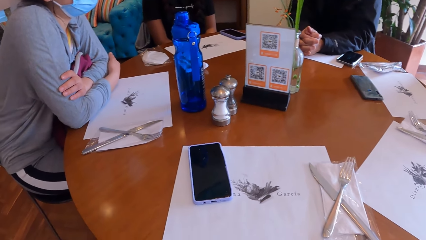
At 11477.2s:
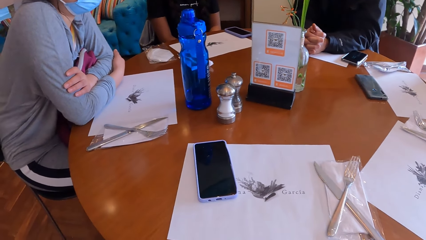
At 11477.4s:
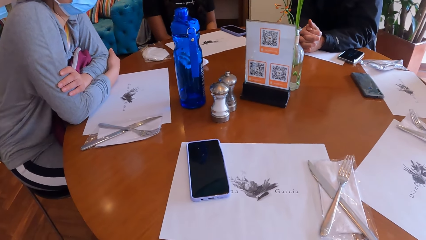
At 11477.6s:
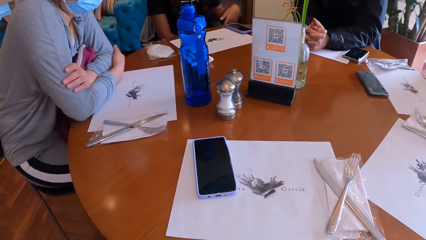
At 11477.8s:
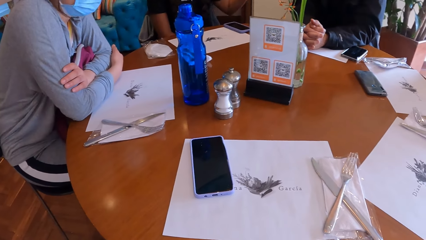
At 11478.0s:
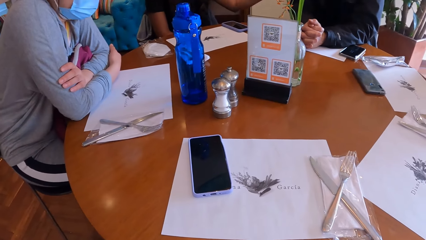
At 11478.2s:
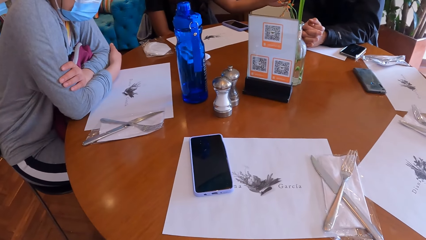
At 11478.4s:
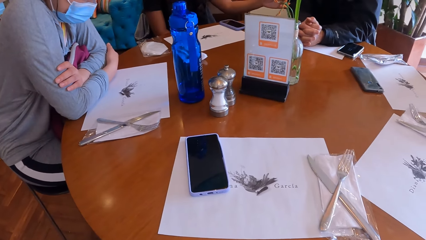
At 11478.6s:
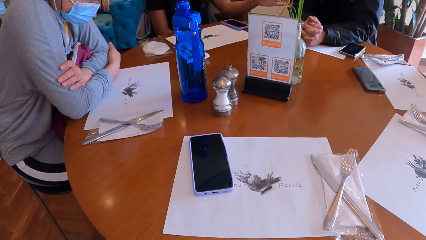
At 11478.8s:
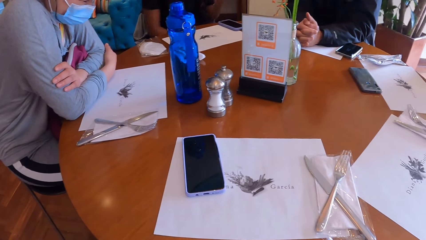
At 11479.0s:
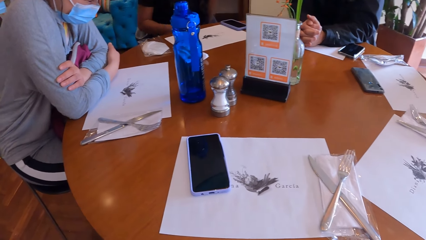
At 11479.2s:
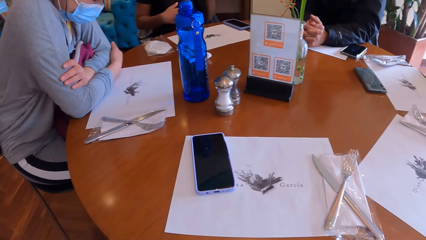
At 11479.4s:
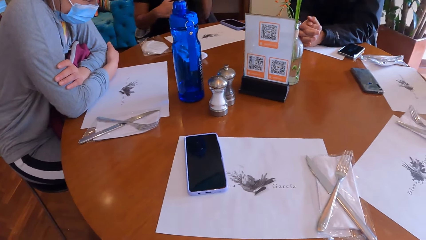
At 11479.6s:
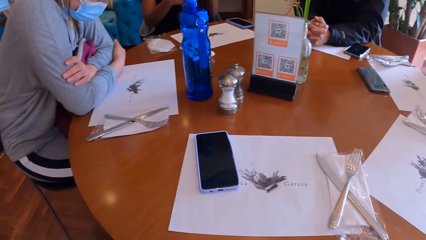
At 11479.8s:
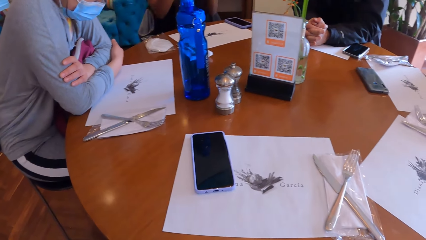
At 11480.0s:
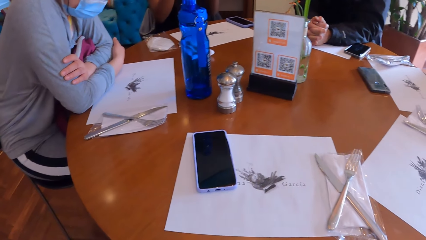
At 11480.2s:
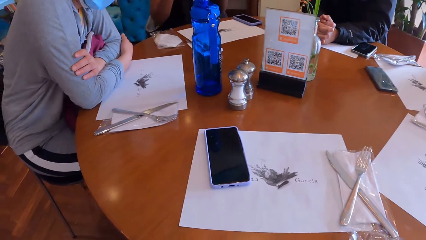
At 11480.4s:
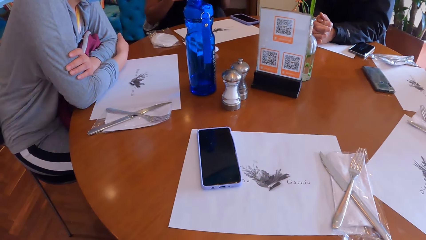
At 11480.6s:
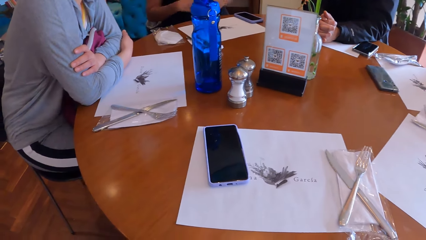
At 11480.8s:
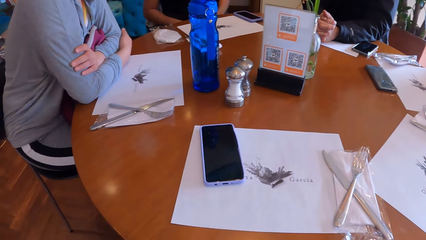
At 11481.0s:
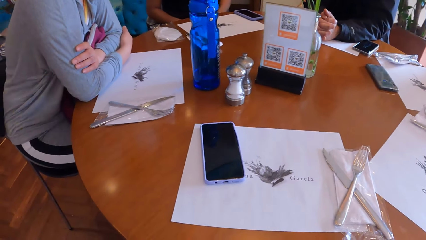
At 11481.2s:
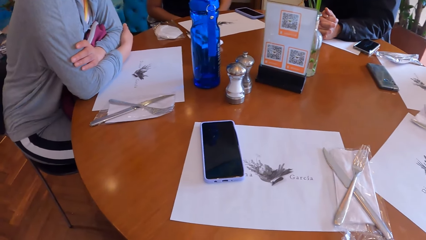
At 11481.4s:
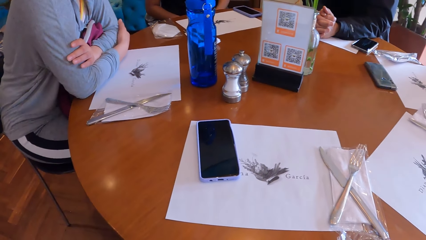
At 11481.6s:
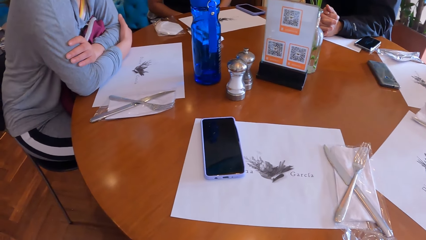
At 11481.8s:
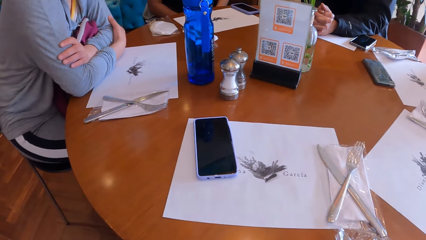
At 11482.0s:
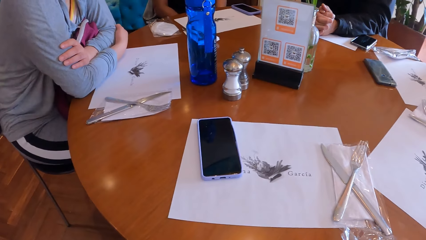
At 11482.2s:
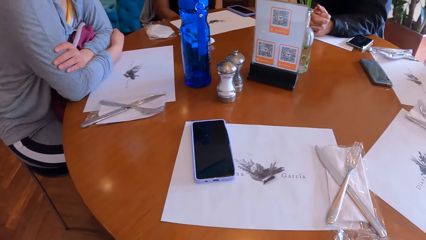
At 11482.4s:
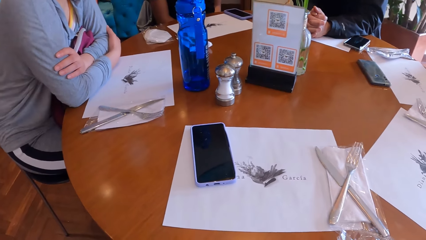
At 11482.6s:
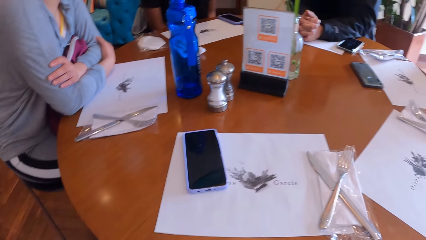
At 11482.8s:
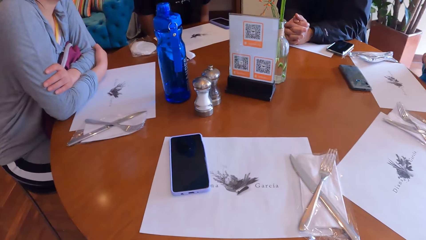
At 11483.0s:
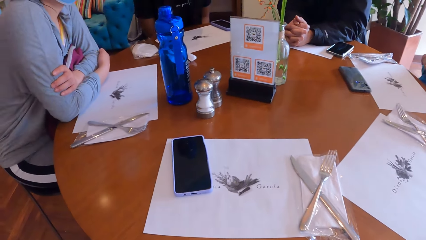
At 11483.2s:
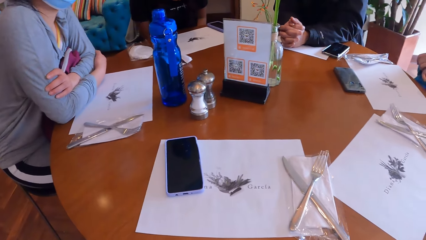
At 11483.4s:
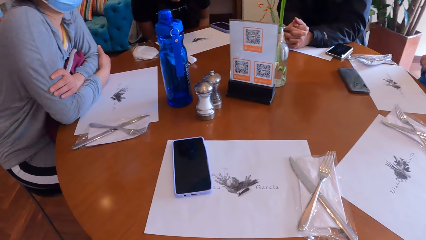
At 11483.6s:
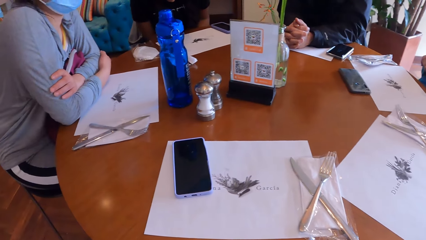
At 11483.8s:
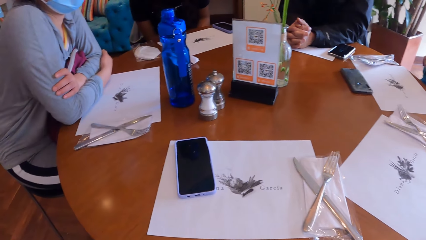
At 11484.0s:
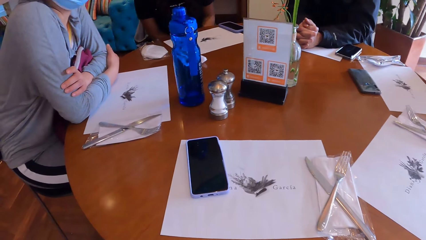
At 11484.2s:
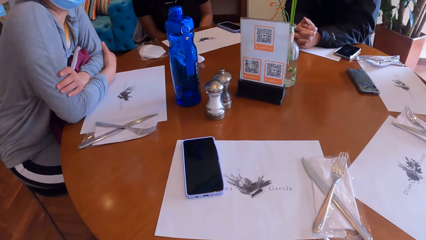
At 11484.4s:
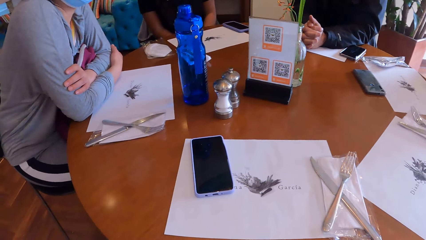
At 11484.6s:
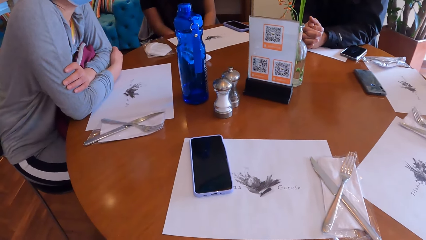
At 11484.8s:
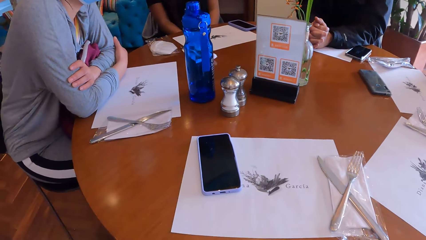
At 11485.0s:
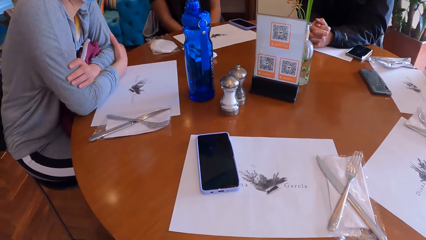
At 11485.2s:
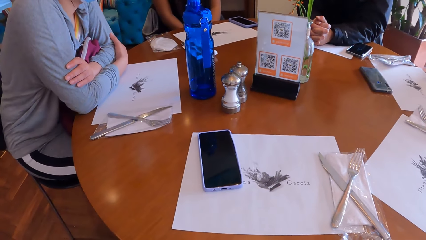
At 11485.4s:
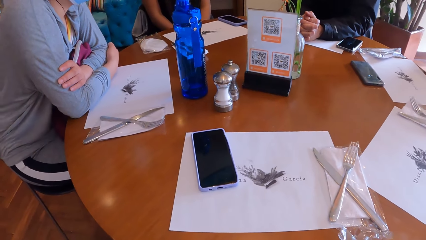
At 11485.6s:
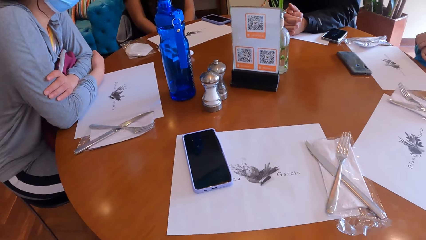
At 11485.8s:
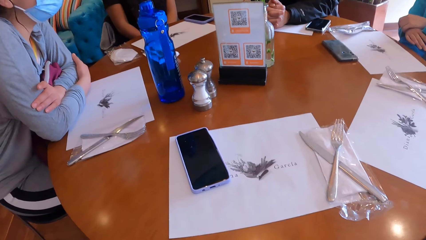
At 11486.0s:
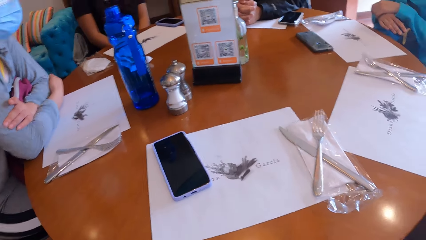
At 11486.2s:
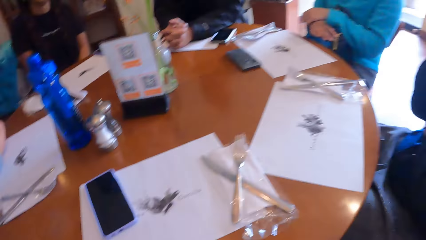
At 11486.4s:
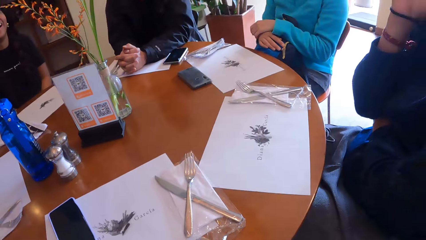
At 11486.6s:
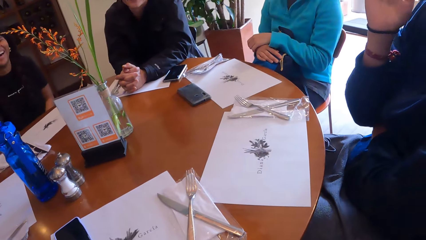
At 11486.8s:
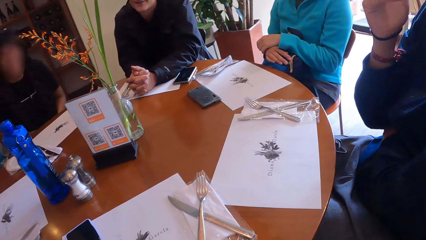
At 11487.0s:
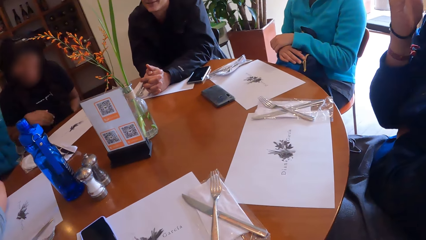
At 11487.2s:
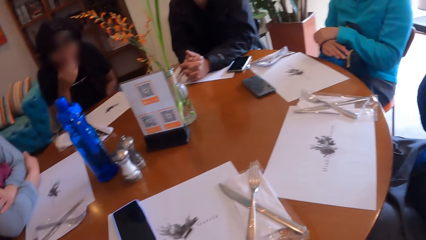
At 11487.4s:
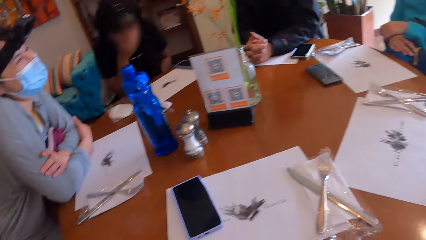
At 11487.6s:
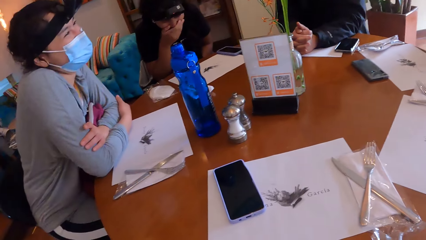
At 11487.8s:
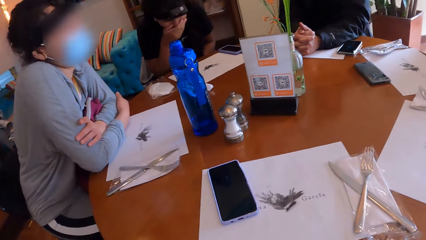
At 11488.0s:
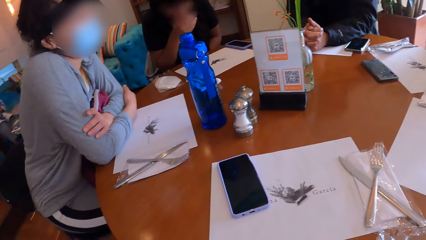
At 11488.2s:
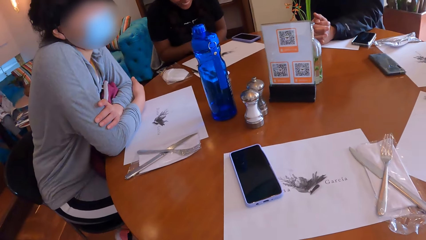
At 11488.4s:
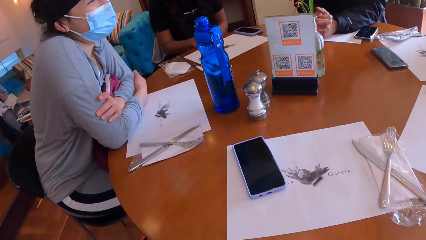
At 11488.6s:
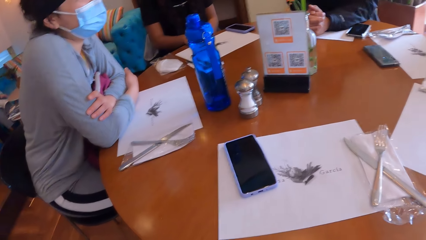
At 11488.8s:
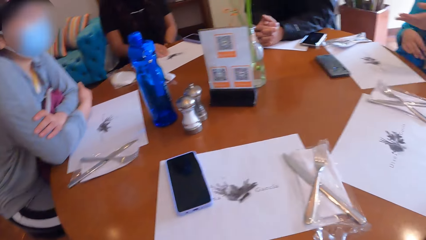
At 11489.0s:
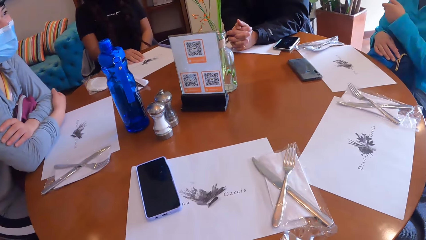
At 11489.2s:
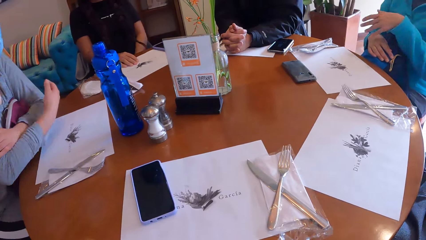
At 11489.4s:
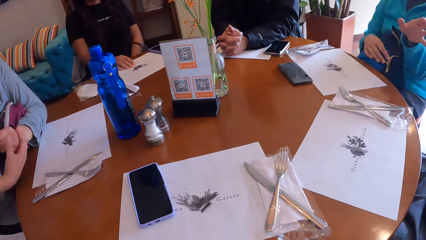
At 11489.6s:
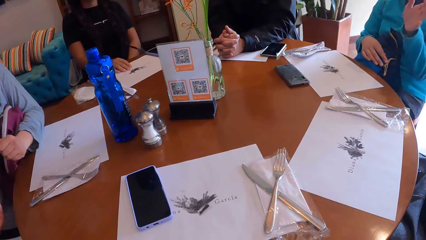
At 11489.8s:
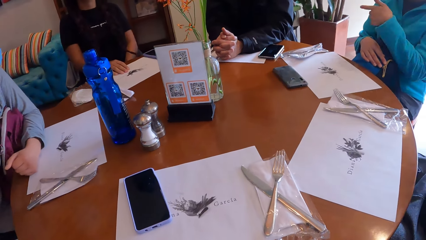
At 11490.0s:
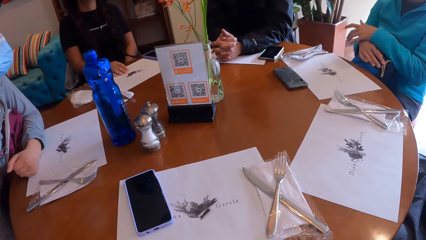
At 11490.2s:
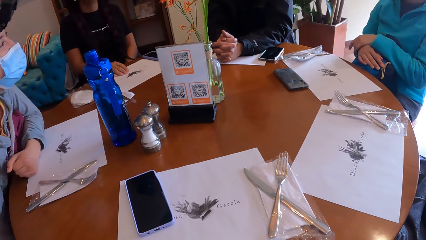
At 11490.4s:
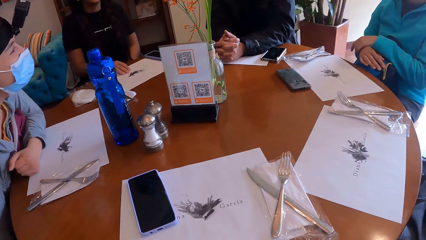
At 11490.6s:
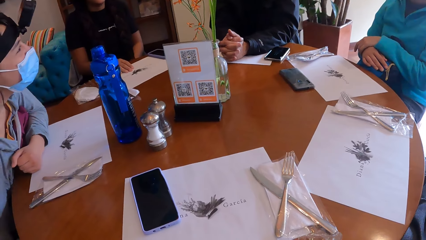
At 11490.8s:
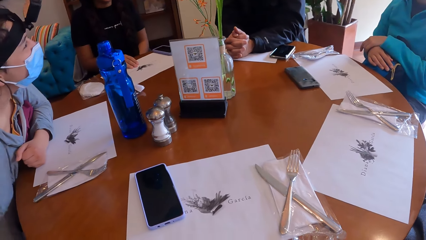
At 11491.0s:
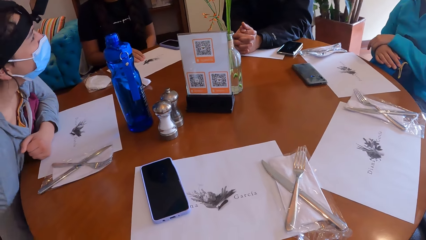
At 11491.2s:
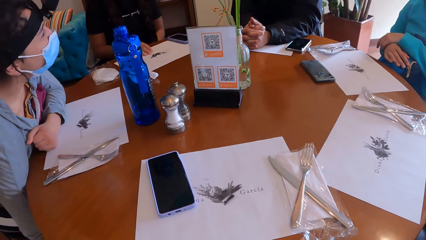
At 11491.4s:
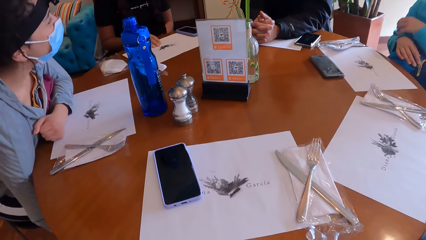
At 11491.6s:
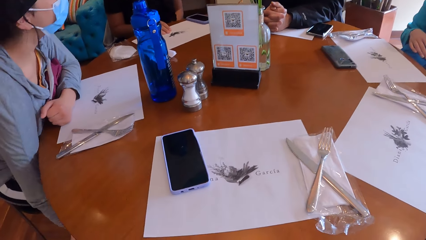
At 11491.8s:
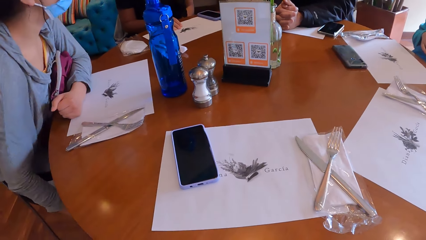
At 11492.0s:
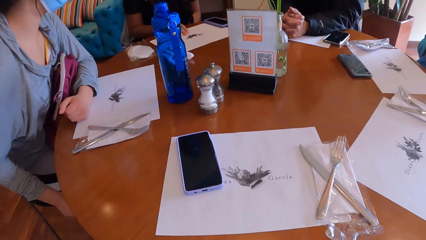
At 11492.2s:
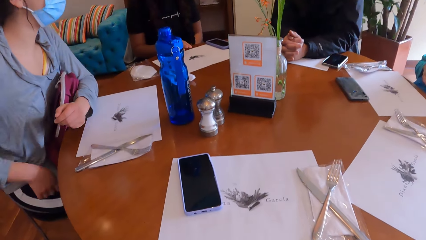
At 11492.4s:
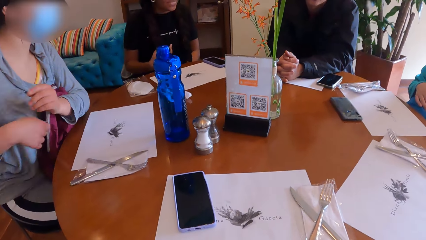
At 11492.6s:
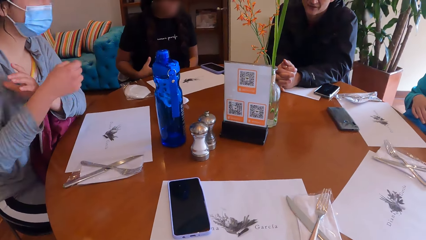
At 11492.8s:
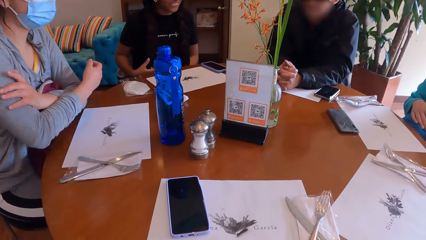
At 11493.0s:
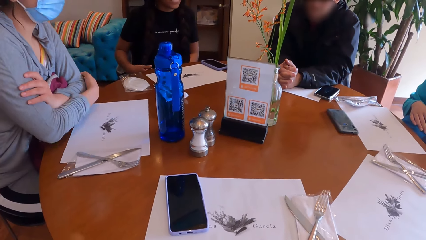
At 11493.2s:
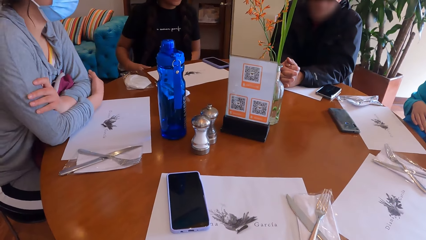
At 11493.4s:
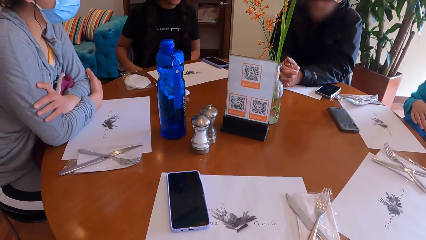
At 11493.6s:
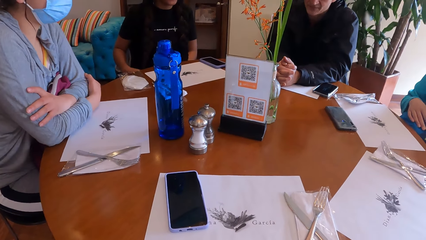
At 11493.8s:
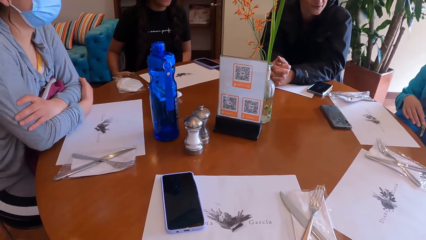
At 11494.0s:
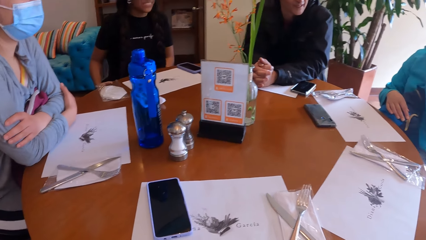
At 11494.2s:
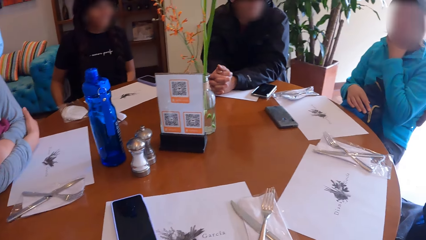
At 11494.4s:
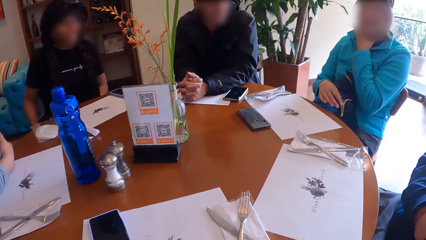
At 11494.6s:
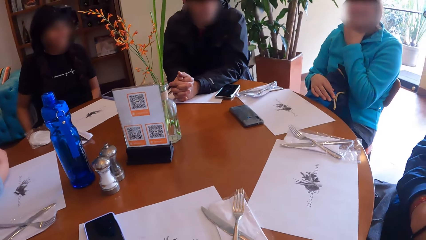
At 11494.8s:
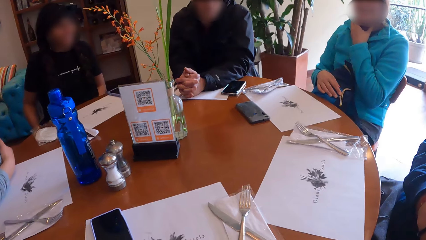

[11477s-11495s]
A person gestures. The person puts hands on the laps. The camera wearer looks around. Another person touches the face. A third person raises a hand, touches the mouth, laughs, and puts a hand on the table. A fourth person gestures. The first person puts a hand under the table and crosses hands. The third person puts hands on the laps.
